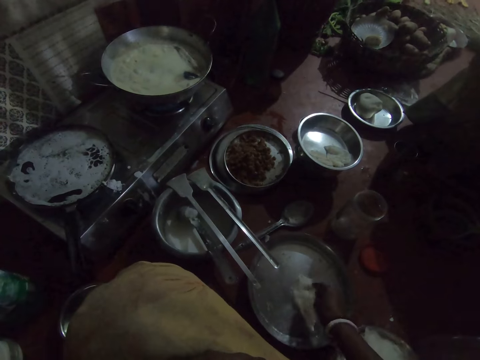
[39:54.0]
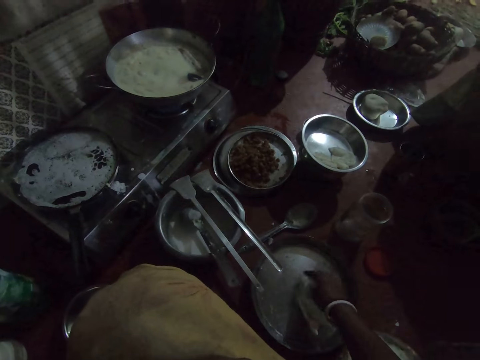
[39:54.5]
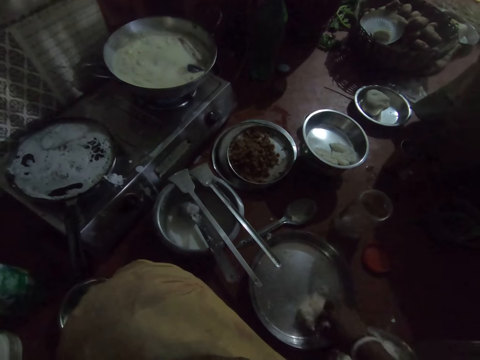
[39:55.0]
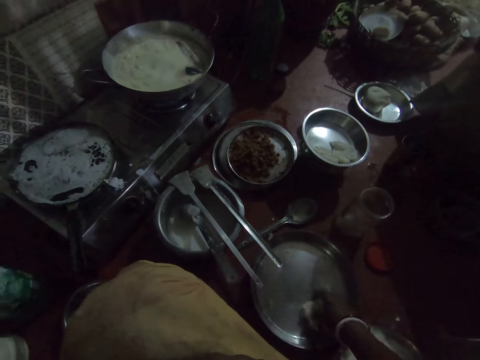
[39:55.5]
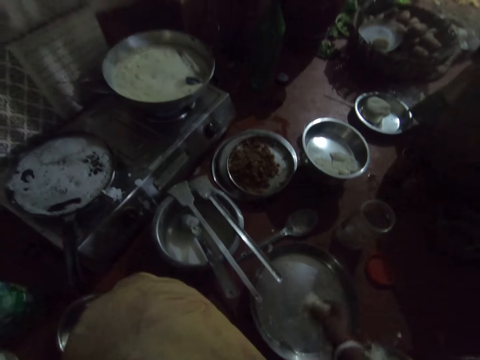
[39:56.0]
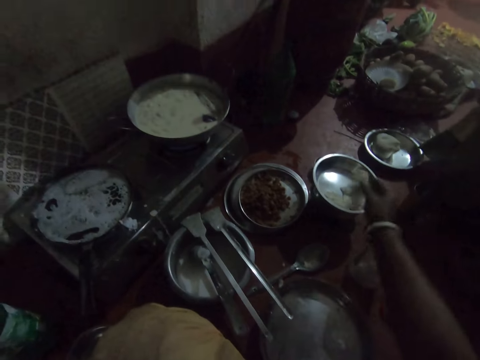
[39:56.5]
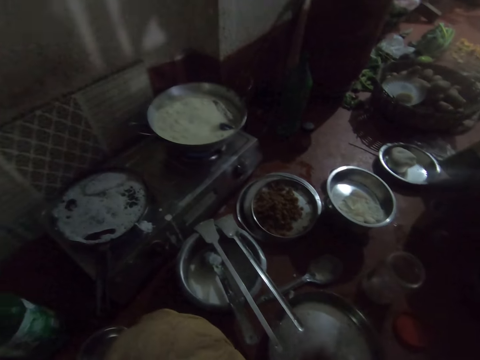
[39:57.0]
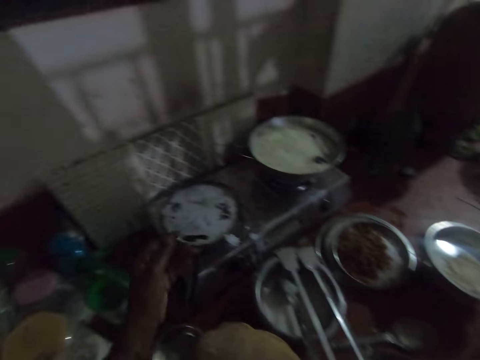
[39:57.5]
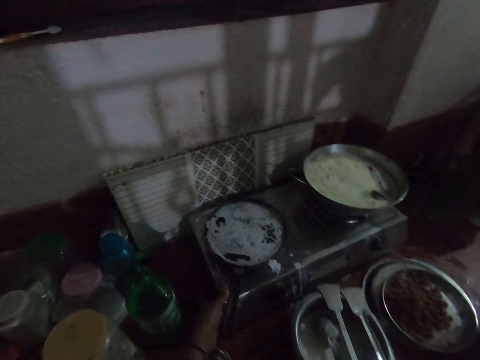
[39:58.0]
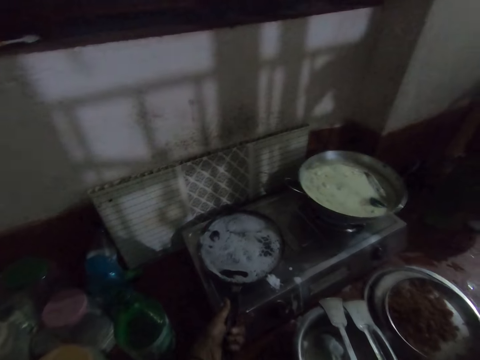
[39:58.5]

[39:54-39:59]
The camera wearer drops the pancake into a pan. They lift the pan.

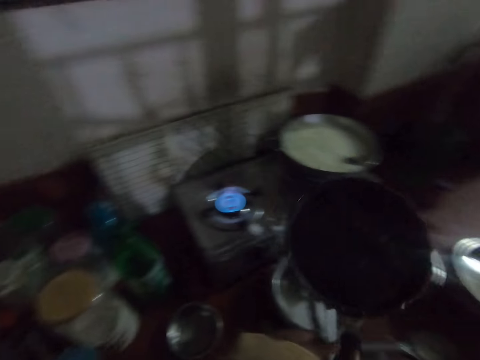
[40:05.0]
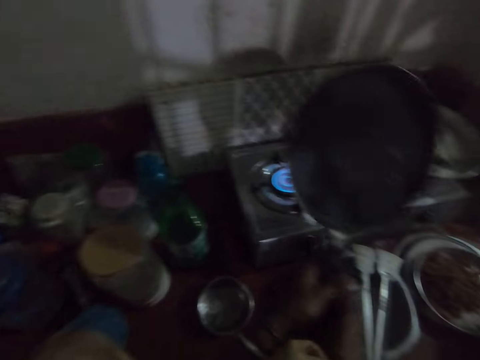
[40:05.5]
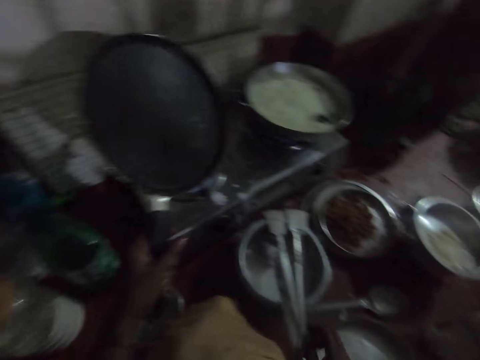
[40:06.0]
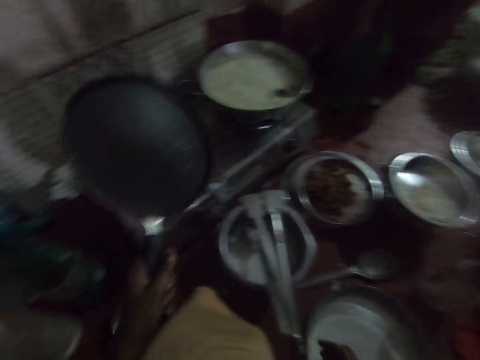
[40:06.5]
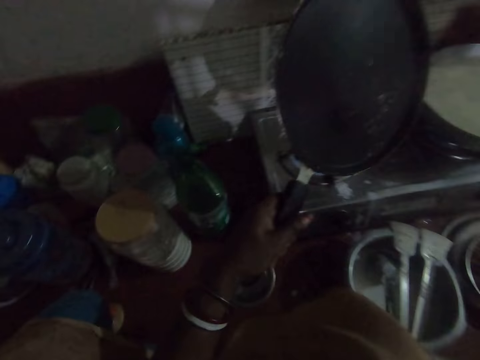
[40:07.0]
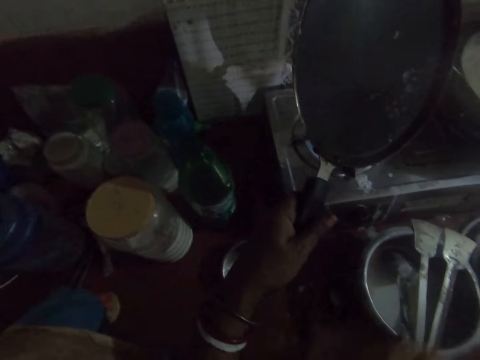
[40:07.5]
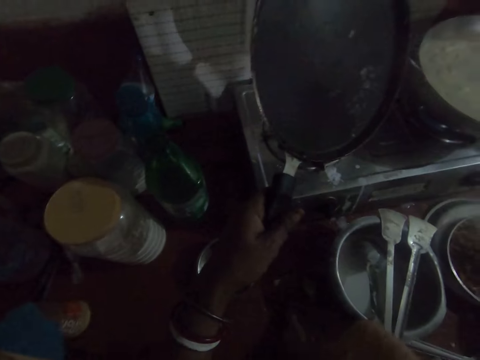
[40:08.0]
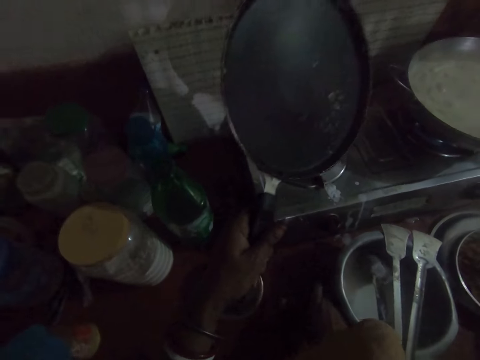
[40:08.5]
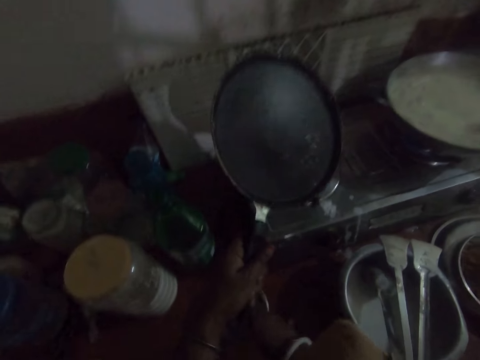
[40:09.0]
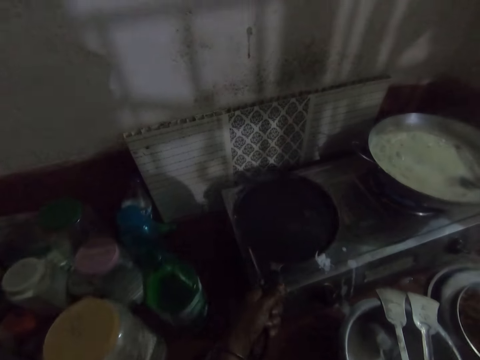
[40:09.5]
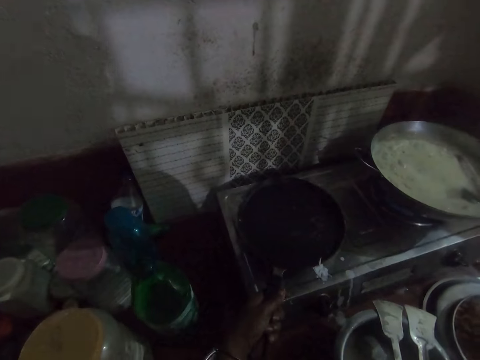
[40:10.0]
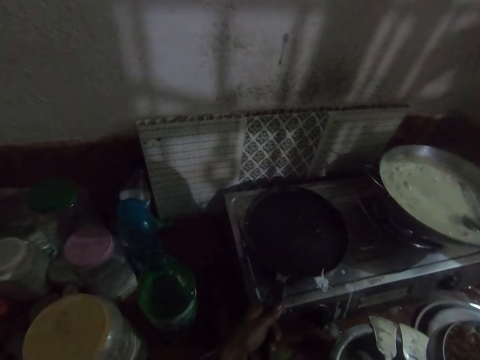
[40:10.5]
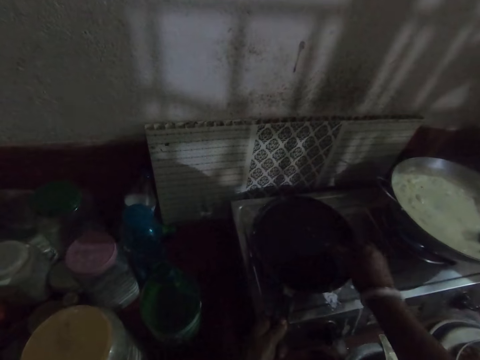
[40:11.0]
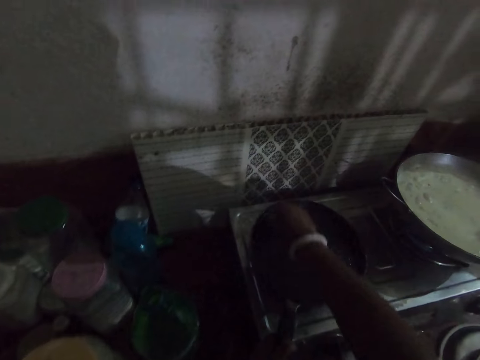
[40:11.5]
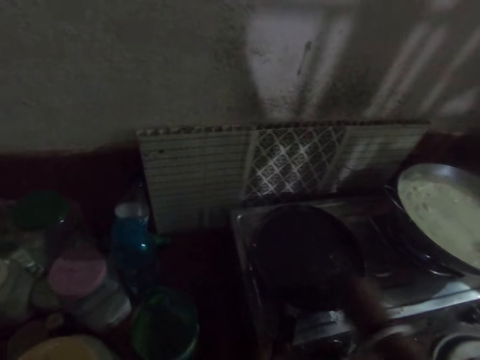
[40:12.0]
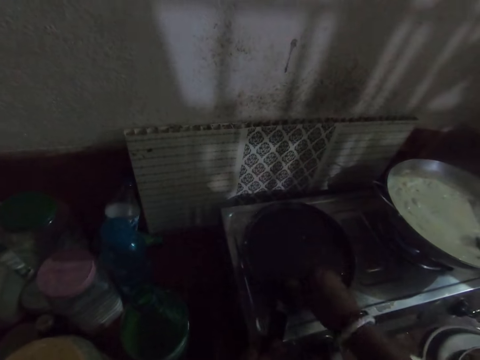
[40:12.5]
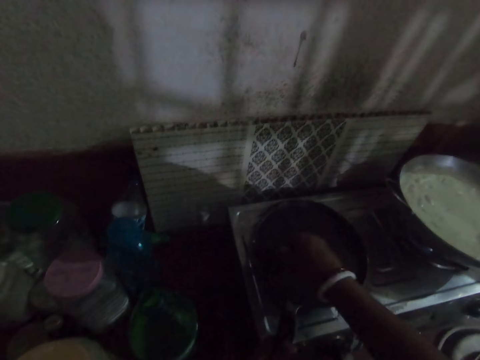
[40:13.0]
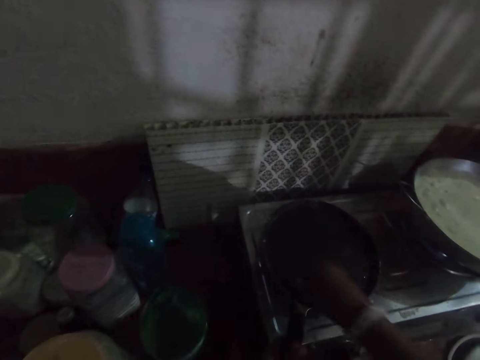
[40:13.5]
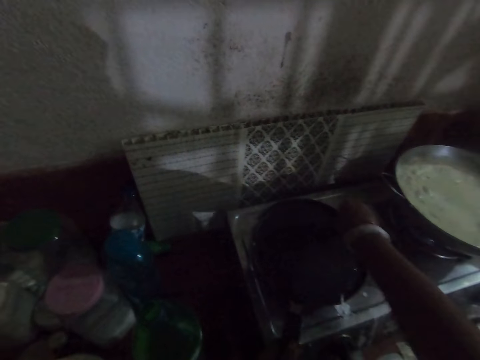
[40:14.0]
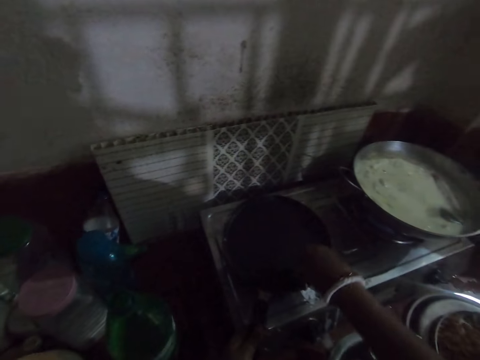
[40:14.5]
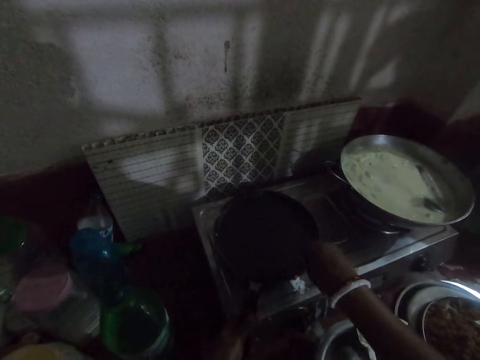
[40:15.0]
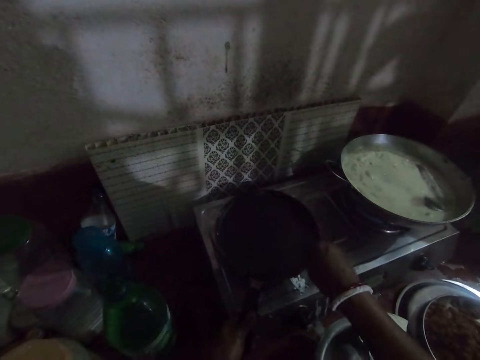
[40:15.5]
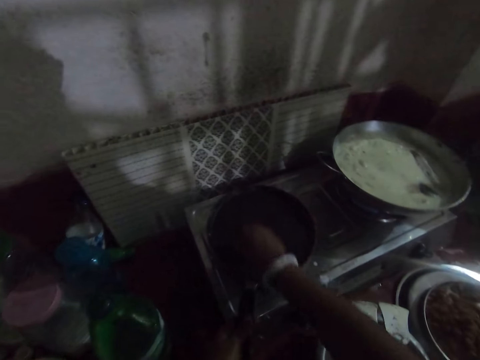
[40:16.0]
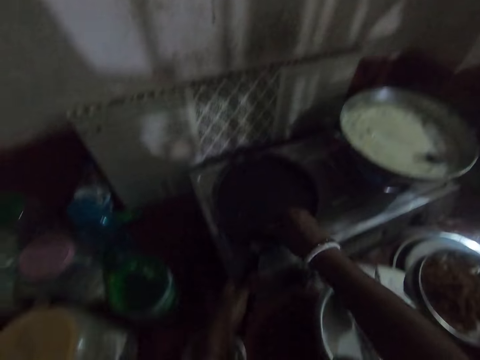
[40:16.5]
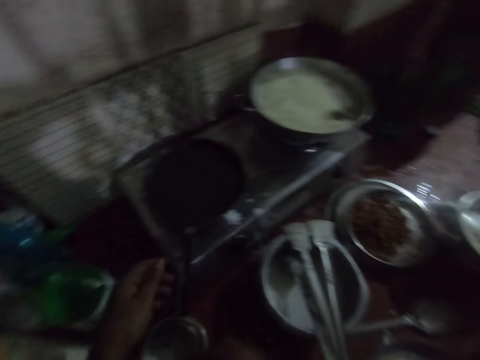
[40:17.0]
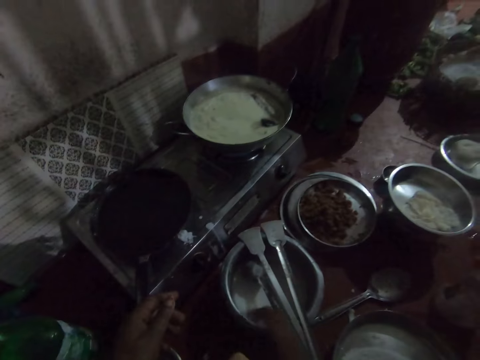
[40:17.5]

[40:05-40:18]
The camera wearer holds the pan with the left hand. She dips her hand in a bowl. She holds up the pan with her left hand. She drops the pan on the gas cooker with her left hand. She sprinkles some oil or cooking oil in the pan with her right hand. She puts the cooking oil in the bowl.

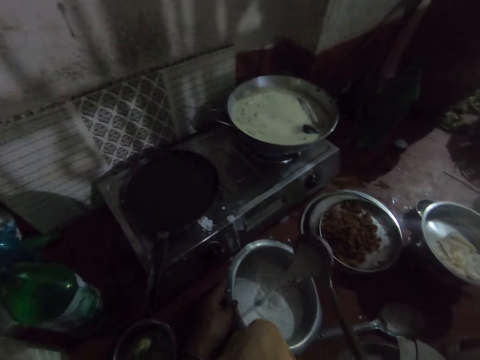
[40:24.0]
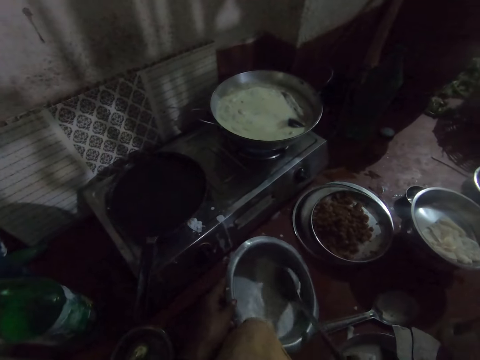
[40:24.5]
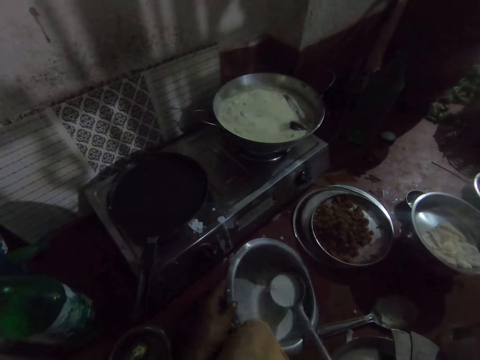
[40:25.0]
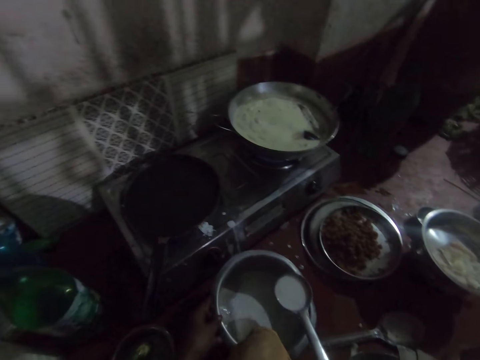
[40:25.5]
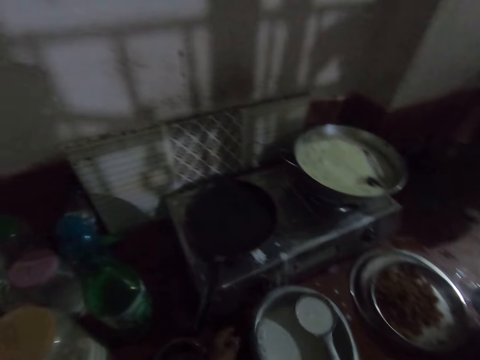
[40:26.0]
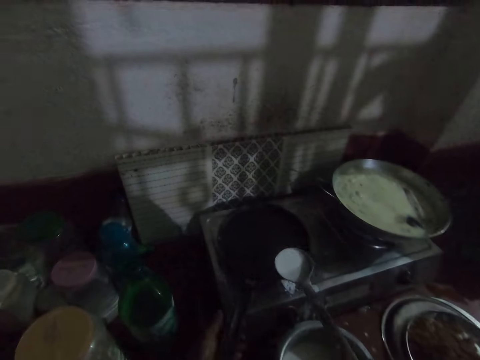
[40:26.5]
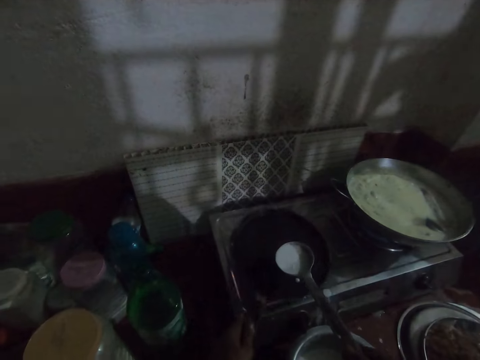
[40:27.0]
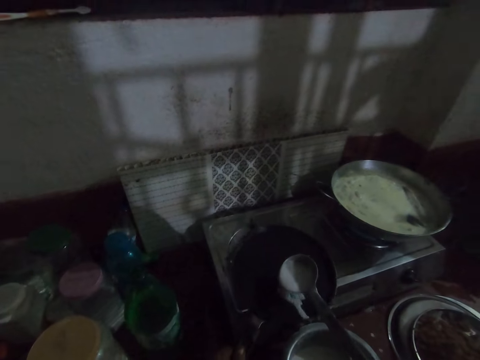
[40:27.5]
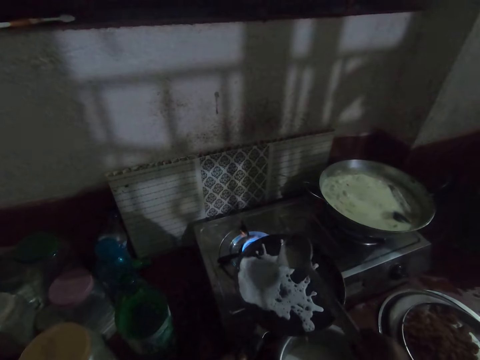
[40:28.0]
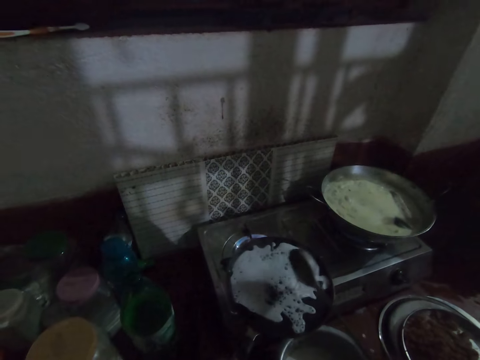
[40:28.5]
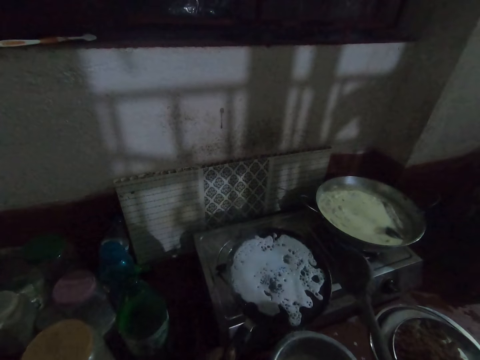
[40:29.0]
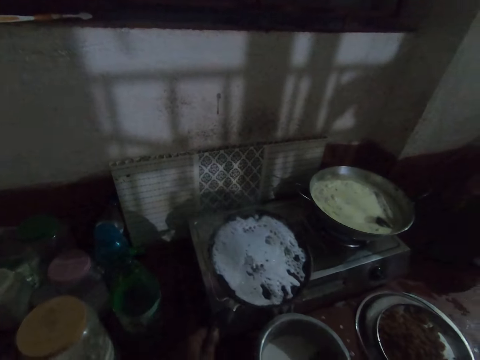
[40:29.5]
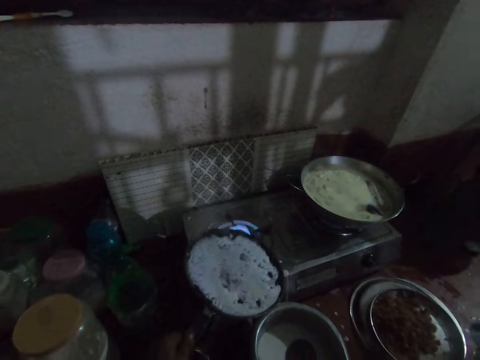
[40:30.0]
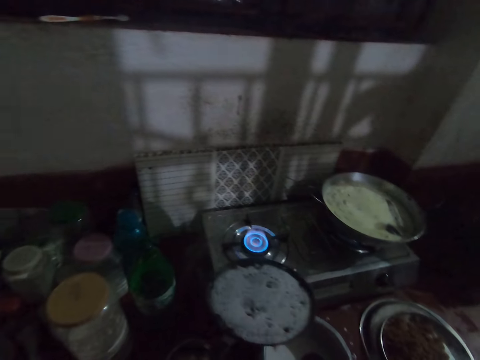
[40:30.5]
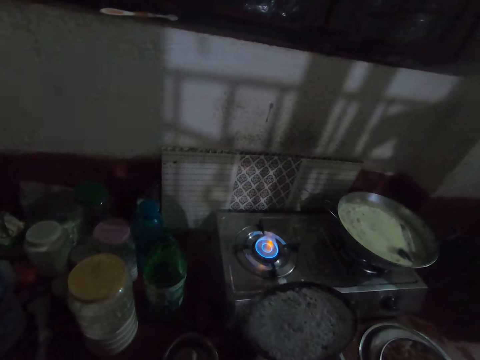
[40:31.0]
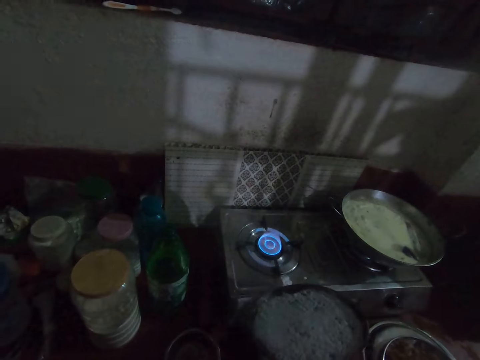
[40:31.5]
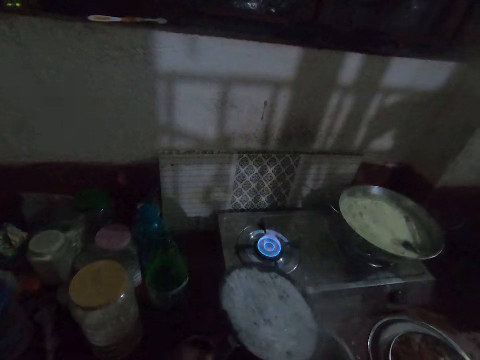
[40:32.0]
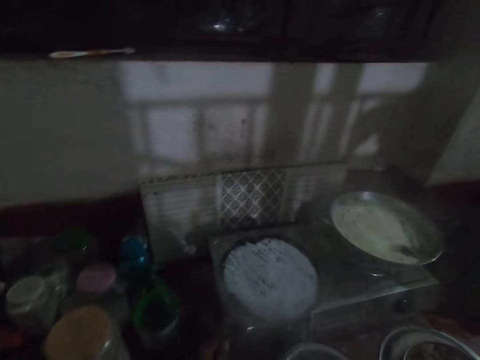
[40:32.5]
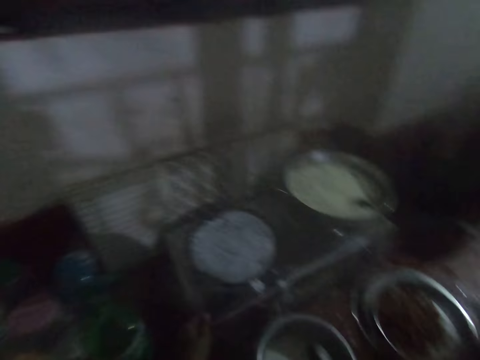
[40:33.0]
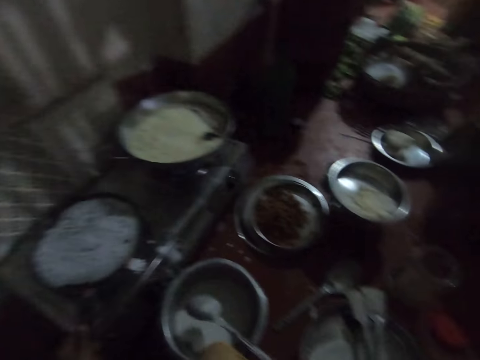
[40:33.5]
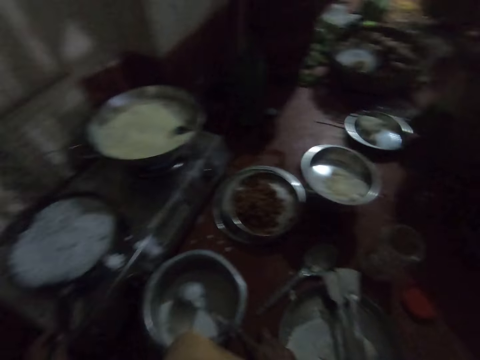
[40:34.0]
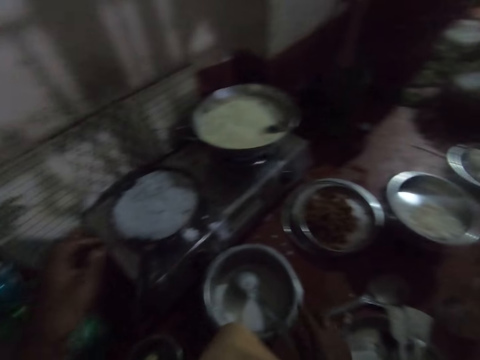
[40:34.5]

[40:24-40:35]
The camera wearer scoops some batter from the bowl with the serving spoon. She lifts the pan. She pours the batter into the pan on the gas cooker with the spoon. She holds the pan above the fire with her left hand. She spreads the batter on the pan. She removes the pan from the fire with her left hand. She swirls the pan with her left hand. She drops the pan on the gas cooker with her left hand. She lays the serving spoon in the pot.
